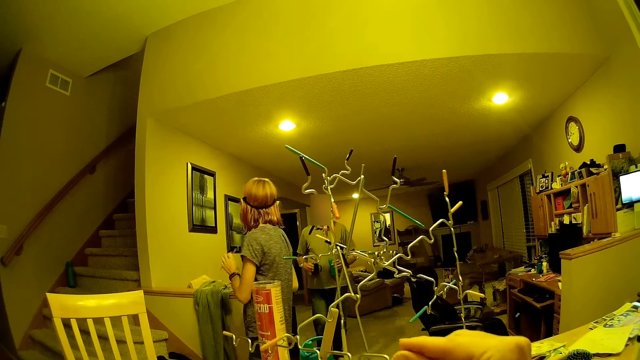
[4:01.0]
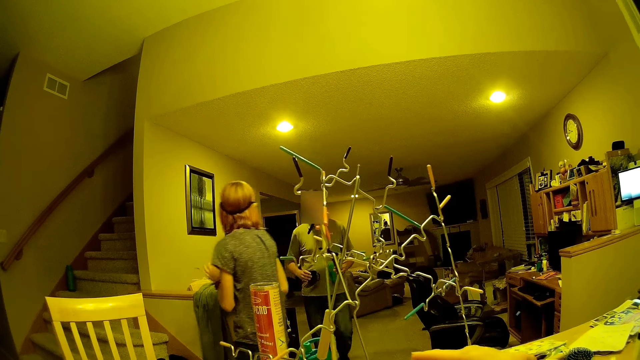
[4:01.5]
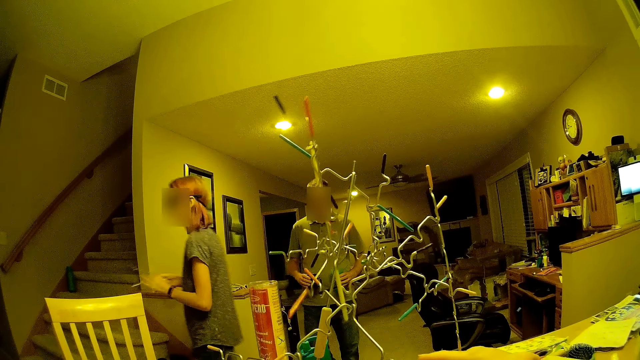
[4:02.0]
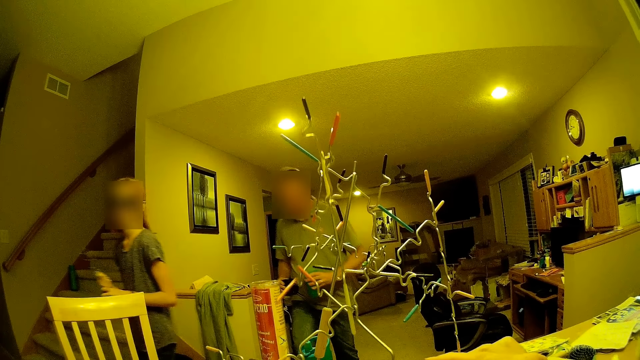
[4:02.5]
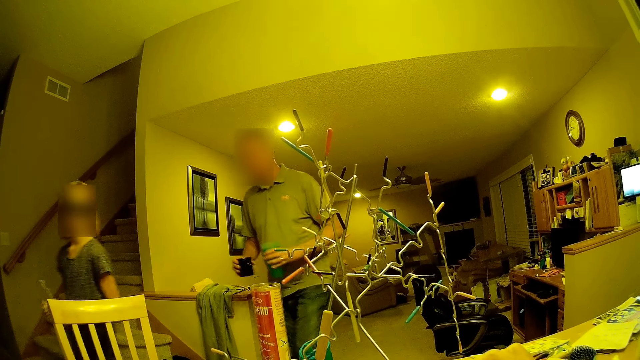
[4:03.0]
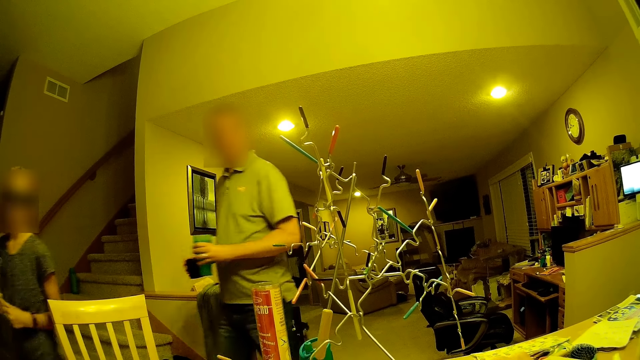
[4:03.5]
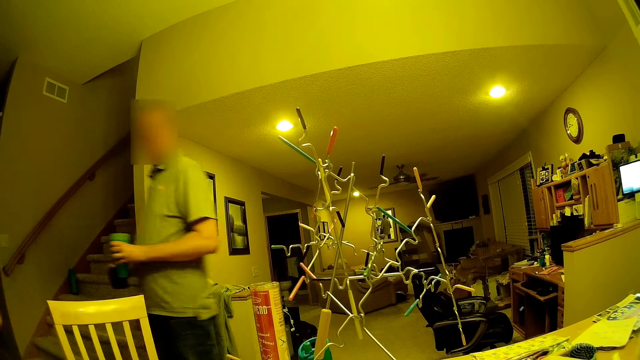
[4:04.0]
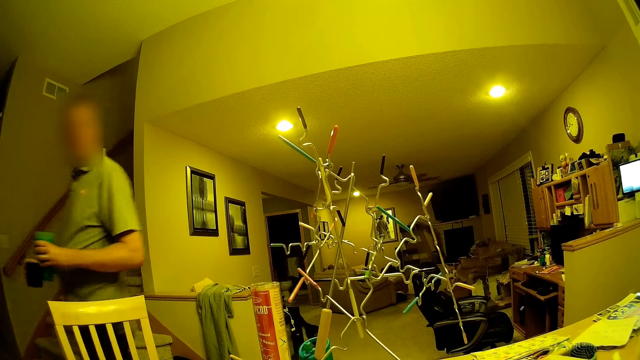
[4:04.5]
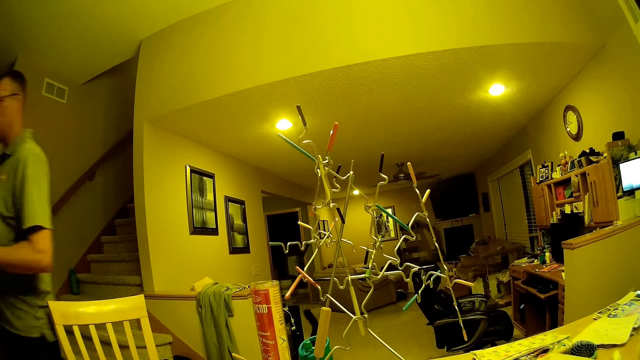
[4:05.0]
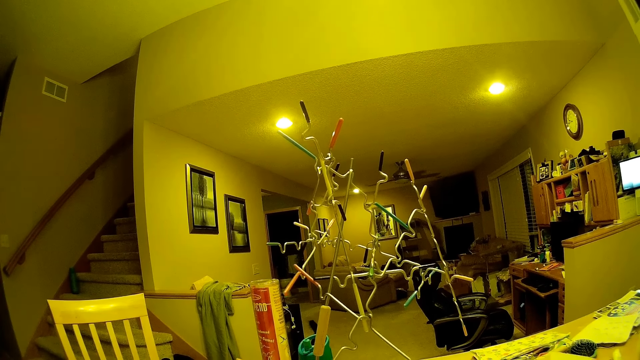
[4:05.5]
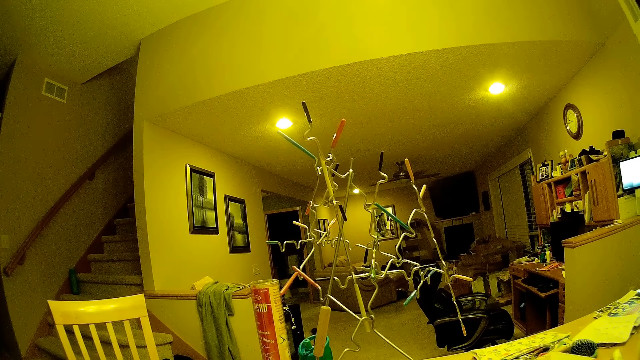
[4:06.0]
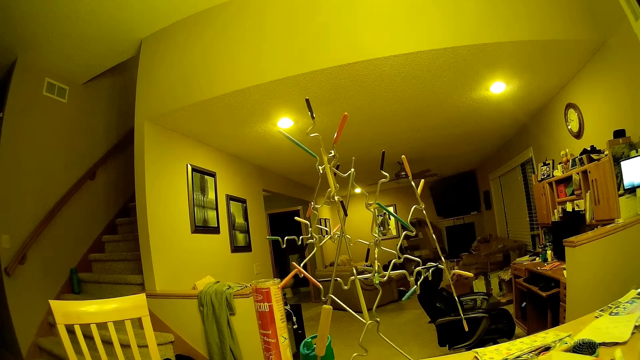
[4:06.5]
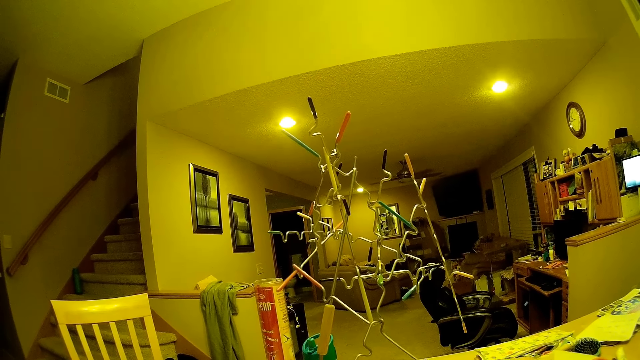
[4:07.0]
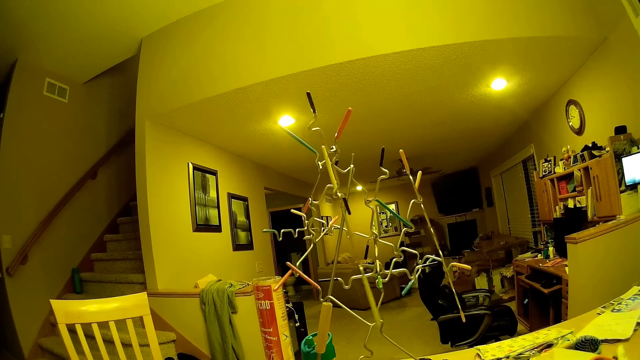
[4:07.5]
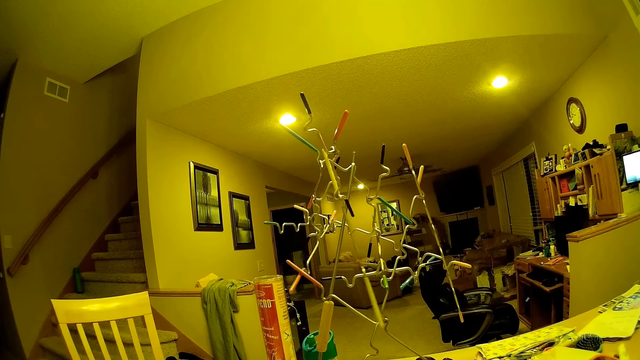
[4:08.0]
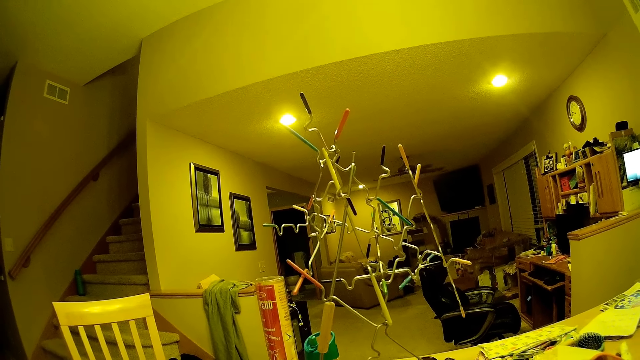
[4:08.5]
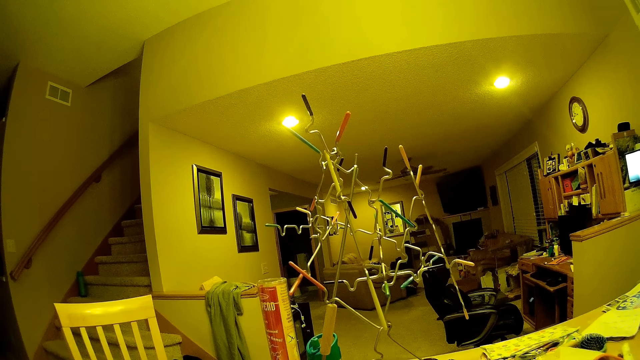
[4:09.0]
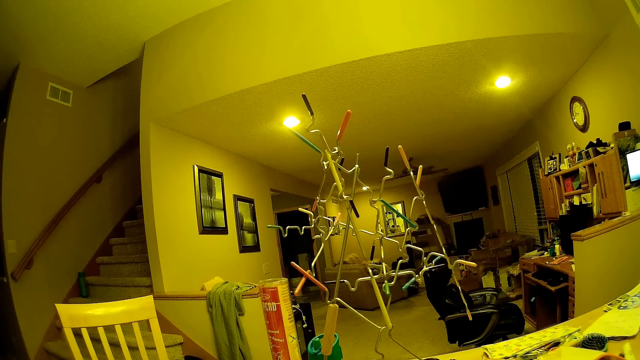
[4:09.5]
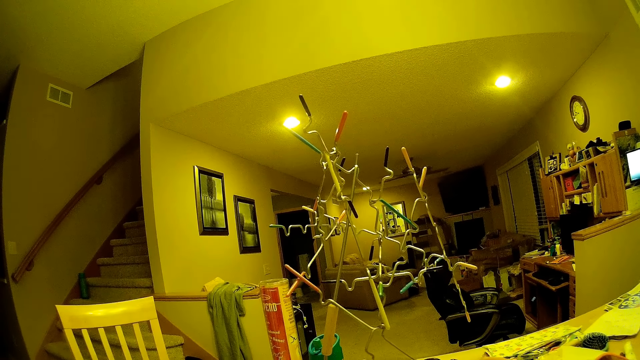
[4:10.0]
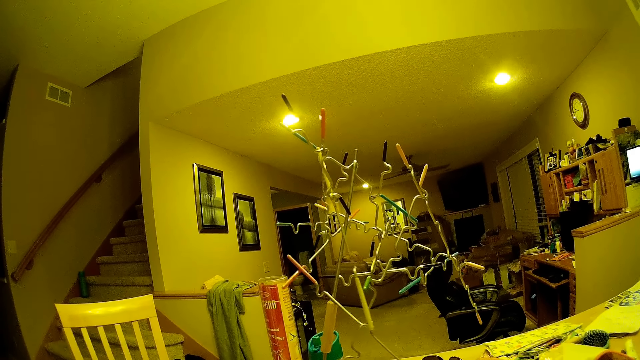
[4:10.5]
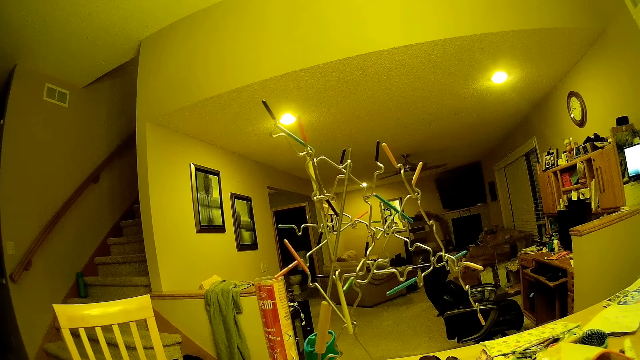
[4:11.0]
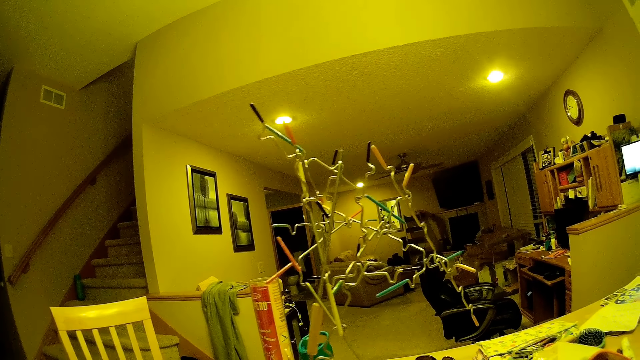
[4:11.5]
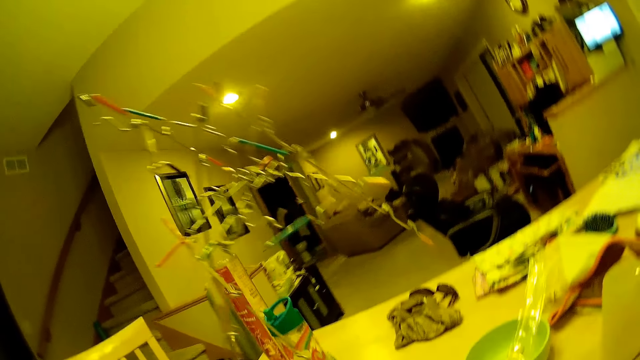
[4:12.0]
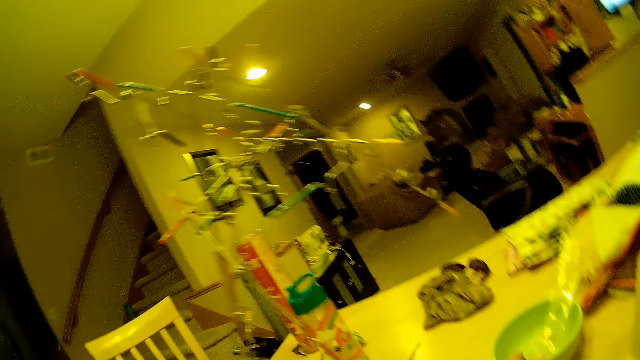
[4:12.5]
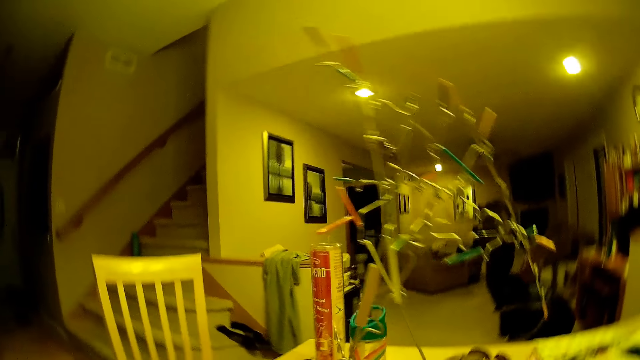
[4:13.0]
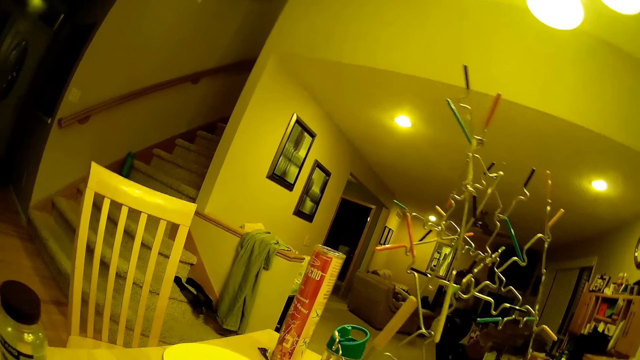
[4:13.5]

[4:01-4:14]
A person walks in the room. The camera wearer stares at the stick board game tower.

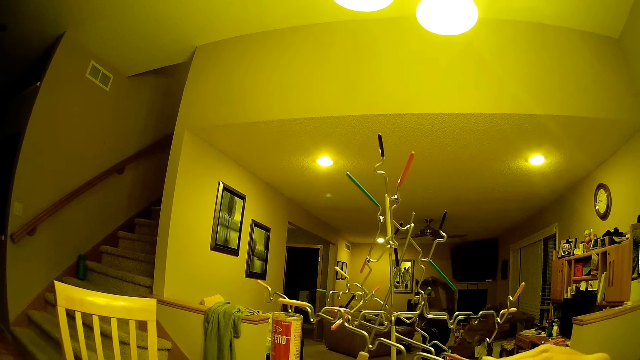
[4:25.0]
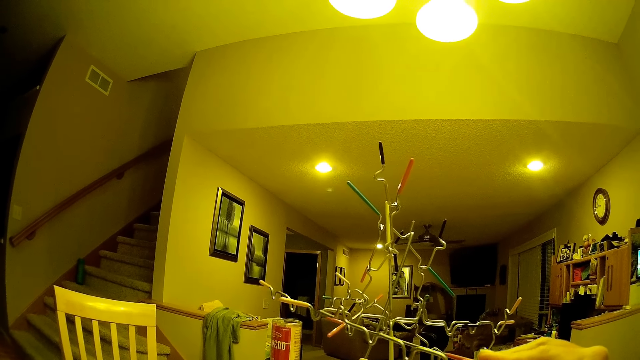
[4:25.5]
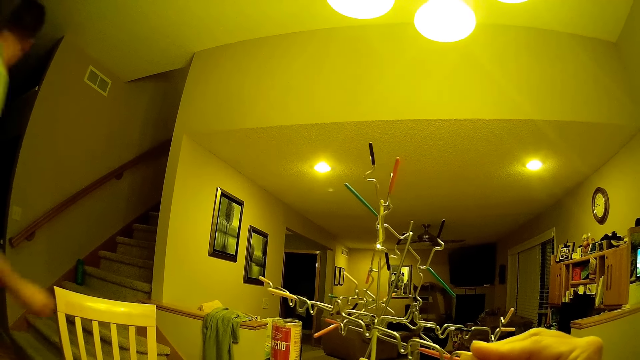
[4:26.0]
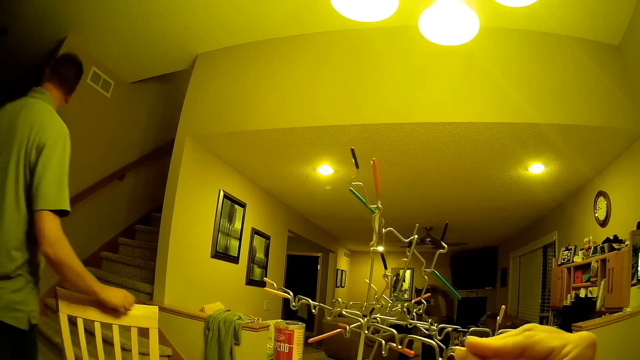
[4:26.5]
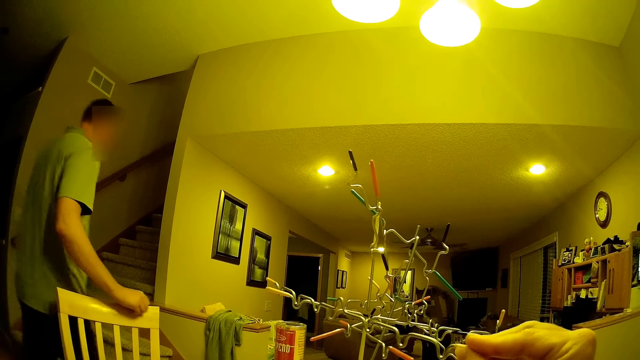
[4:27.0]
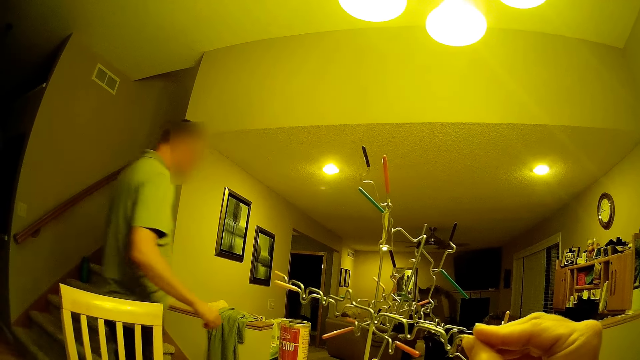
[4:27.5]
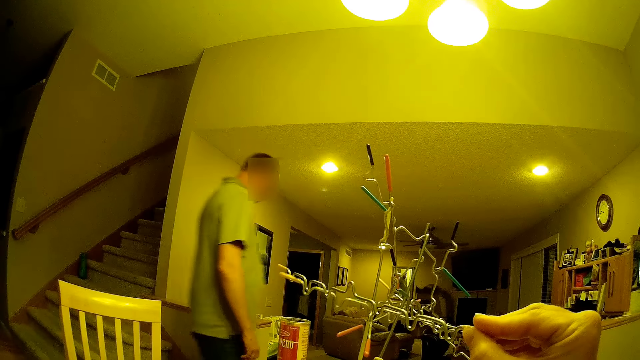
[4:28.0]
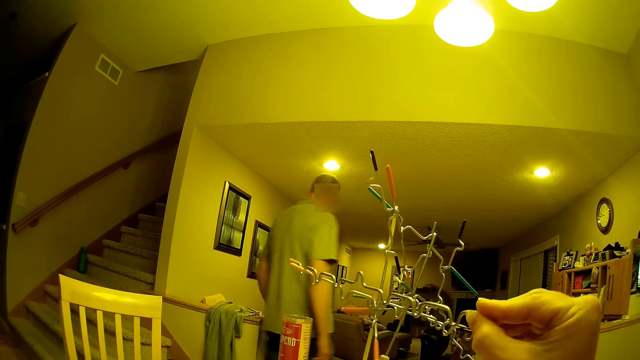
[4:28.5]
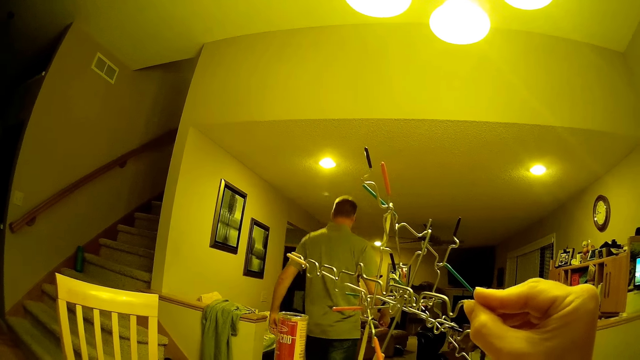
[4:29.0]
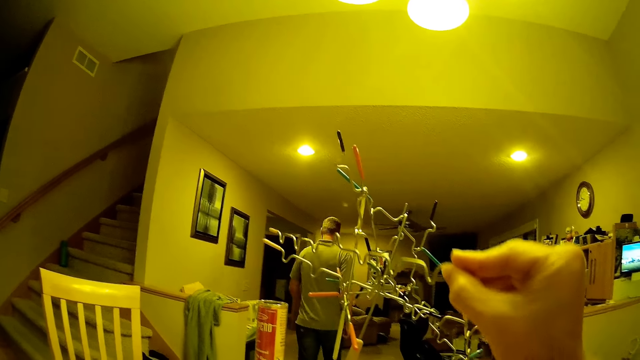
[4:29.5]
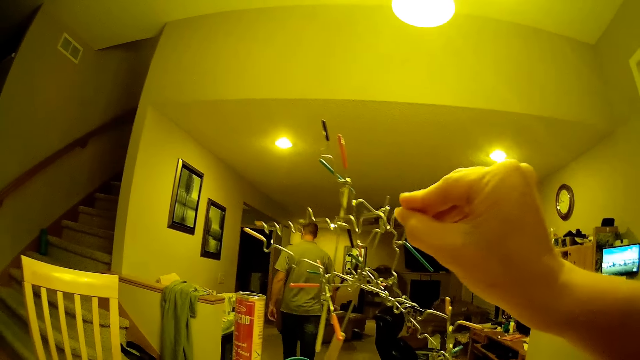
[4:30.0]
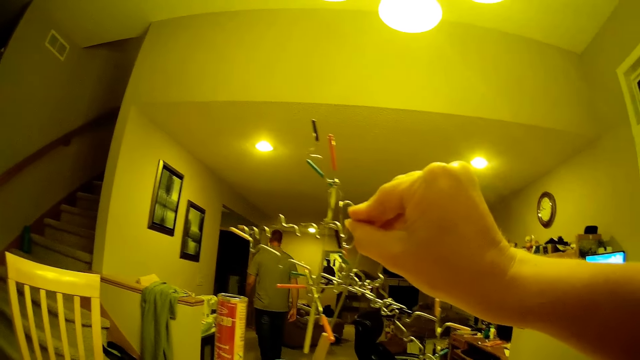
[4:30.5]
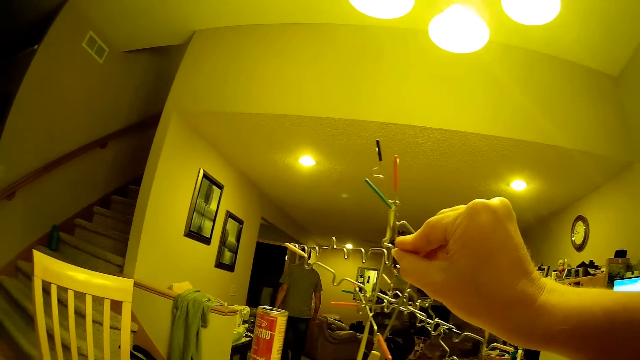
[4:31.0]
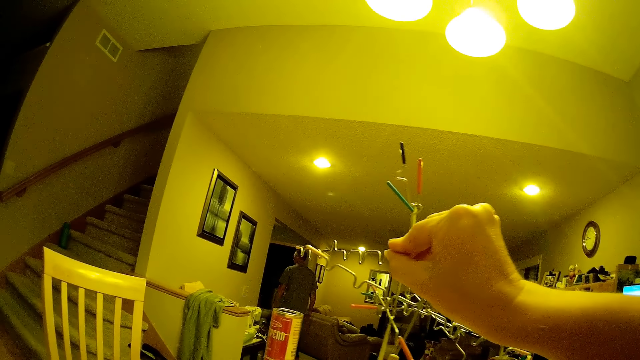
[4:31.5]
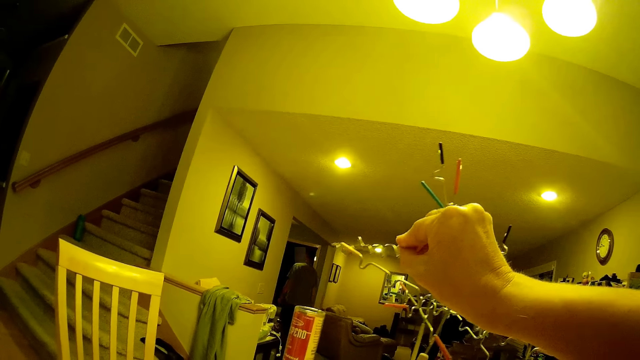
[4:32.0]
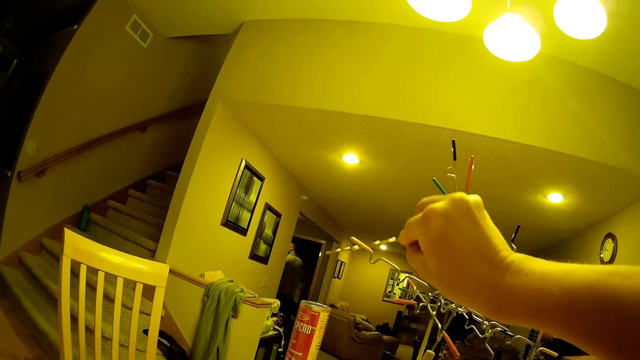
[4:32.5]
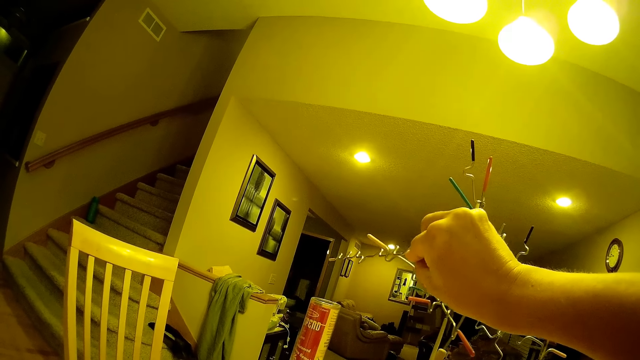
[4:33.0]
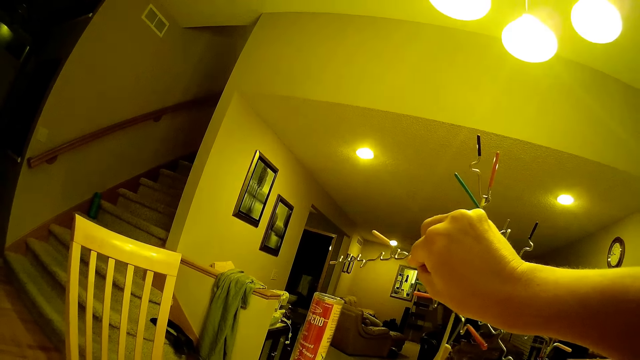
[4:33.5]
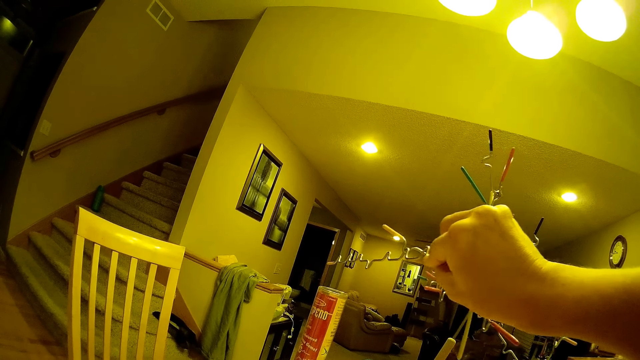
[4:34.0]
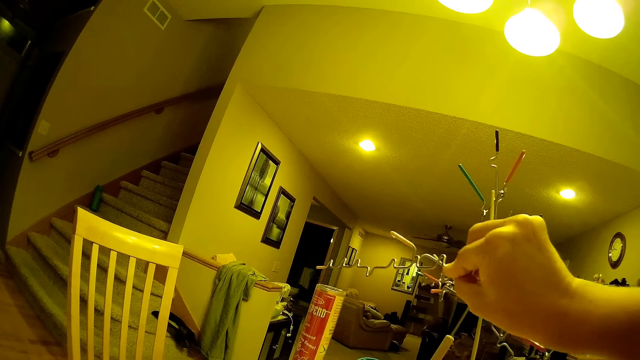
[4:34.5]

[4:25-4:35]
A person fixes something in the room. The camera wearer puts the game board stick on the tower.
